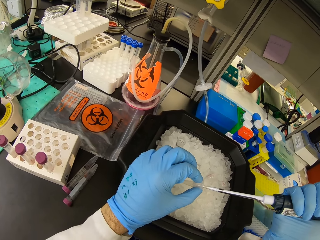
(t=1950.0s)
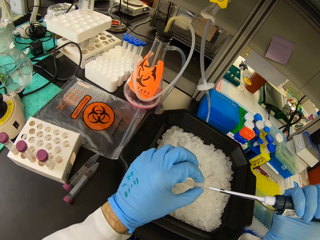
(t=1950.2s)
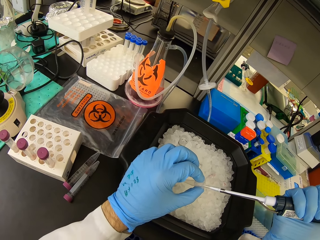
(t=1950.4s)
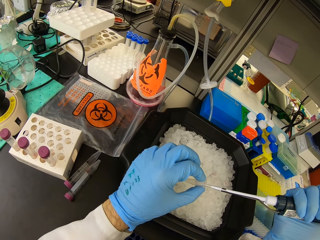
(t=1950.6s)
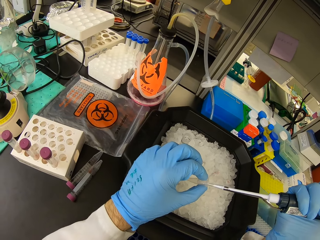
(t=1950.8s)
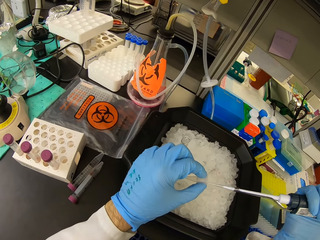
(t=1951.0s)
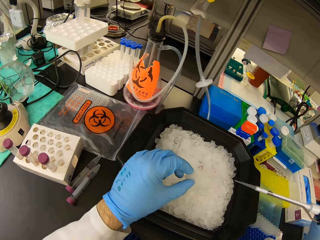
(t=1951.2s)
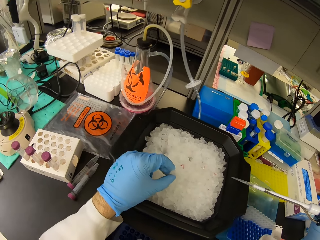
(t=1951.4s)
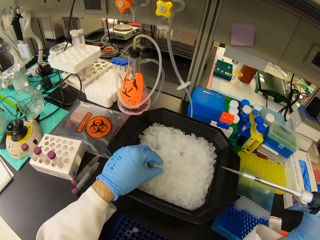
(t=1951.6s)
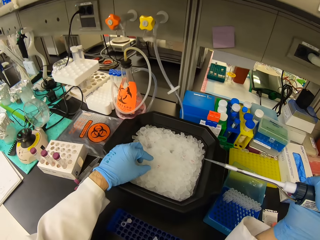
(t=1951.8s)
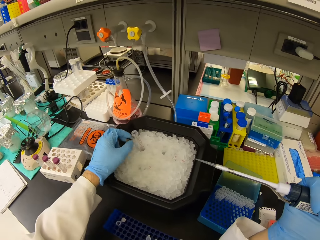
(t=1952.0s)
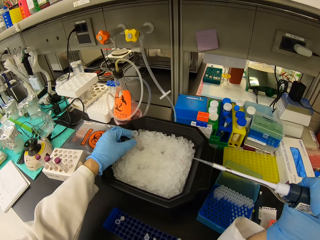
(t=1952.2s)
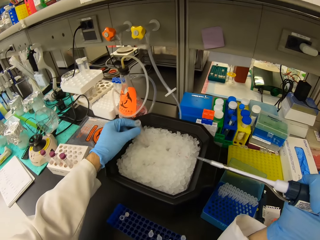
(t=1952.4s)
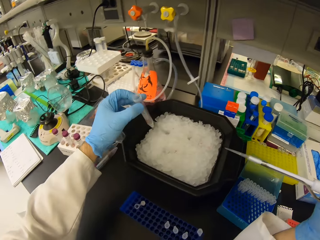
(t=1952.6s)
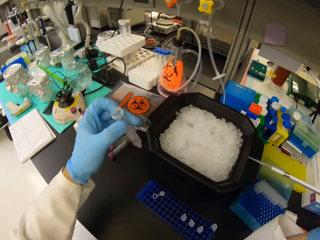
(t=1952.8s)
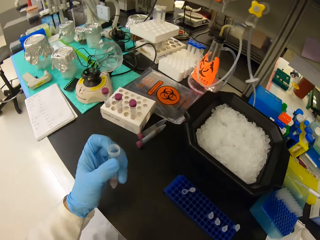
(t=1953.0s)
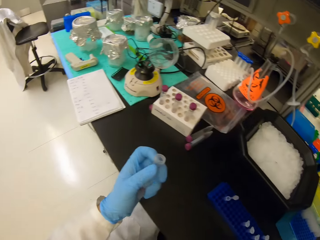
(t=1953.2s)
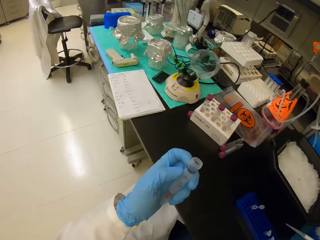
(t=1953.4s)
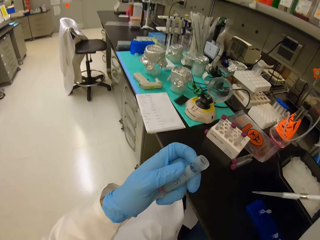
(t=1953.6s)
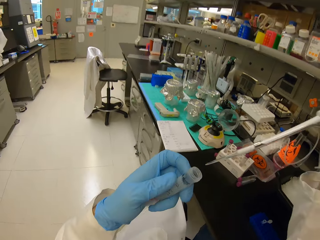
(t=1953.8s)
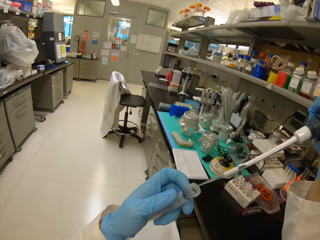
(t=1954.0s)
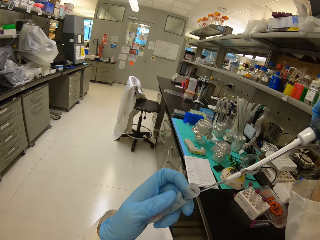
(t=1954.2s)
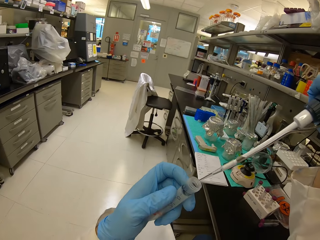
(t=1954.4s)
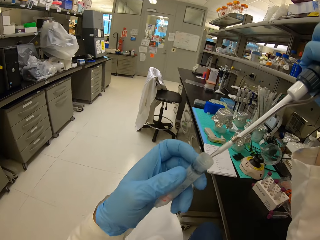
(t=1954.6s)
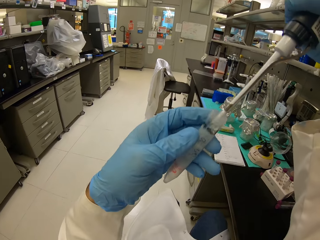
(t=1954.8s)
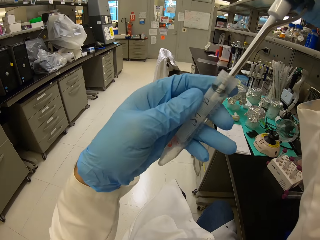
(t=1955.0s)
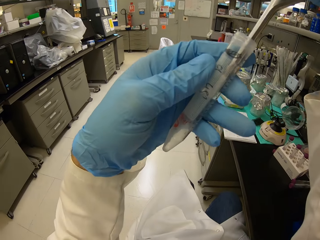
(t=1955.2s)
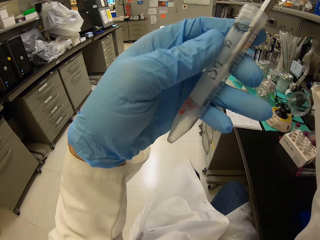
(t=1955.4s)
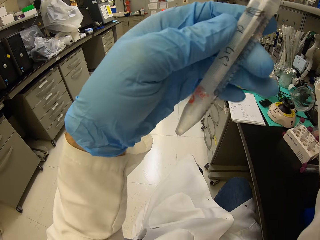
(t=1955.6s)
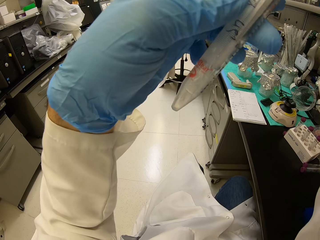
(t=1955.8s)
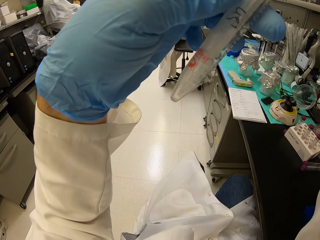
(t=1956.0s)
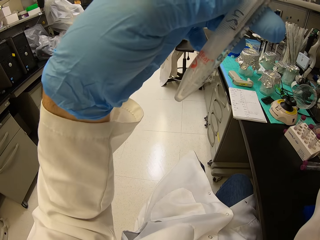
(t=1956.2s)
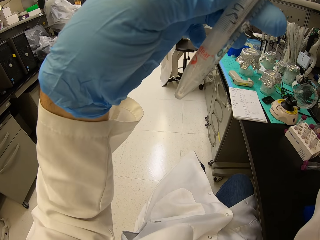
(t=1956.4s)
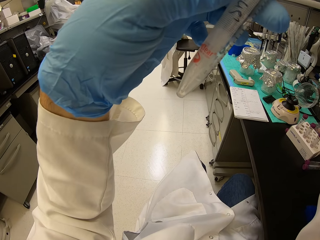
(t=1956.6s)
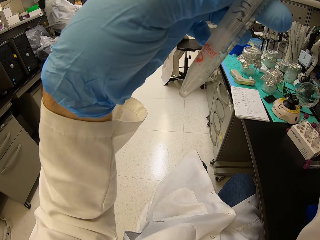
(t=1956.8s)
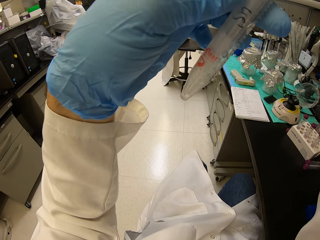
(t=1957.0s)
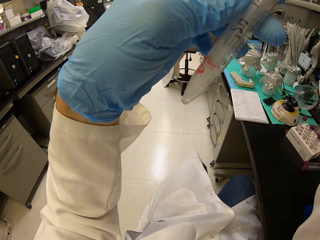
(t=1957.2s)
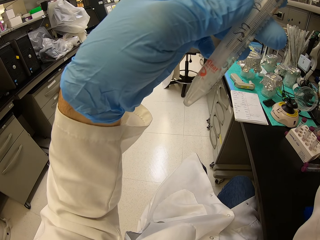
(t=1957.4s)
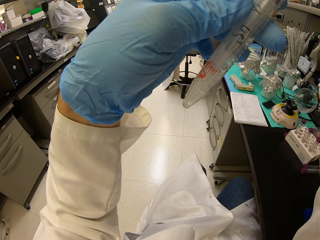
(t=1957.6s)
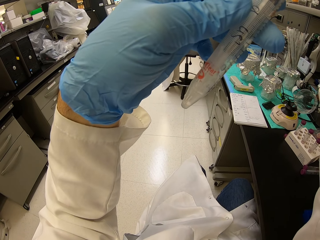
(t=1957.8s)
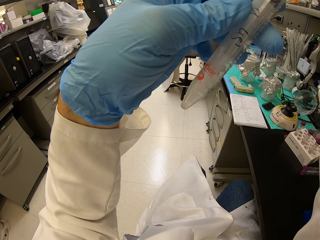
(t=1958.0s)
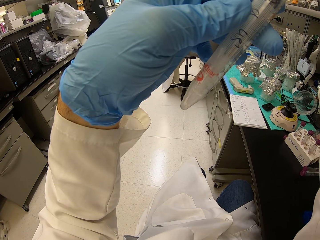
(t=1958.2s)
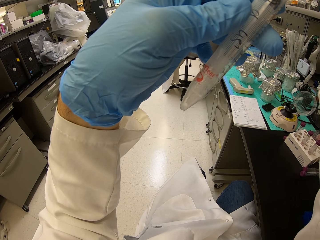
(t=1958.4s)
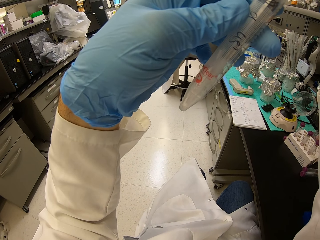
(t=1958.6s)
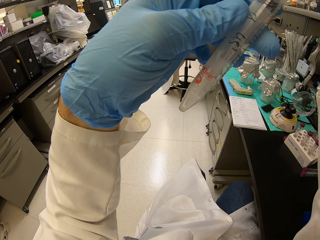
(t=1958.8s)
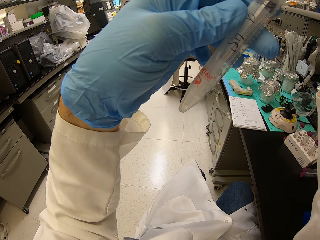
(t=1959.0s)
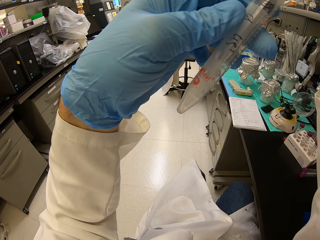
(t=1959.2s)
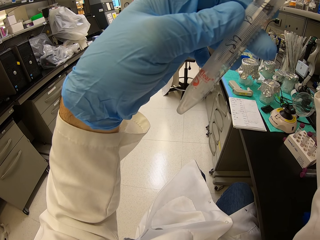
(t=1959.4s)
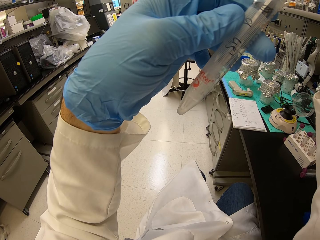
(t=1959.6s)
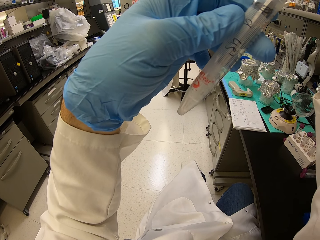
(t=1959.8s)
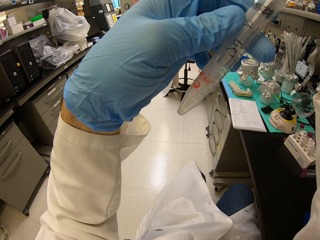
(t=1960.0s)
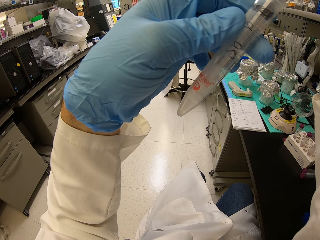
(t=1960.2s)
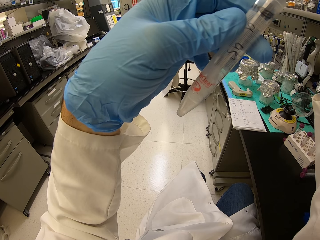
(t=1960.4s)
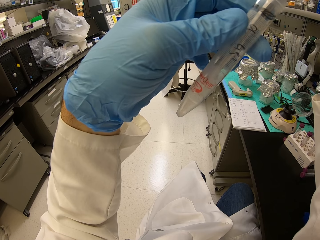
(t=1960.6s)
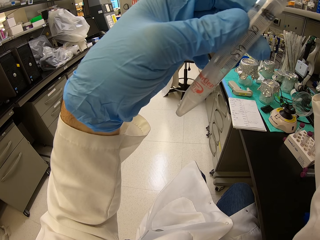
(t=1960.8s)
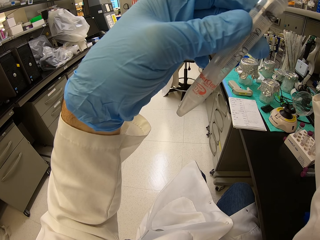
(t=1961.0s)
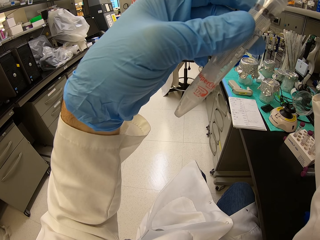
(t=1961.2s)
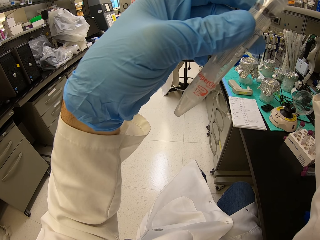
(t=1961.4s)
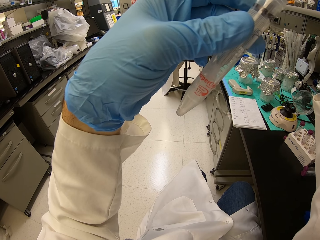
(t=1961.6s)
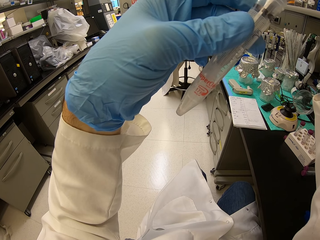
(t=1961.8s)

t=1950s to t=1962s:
The camera wearer puts a test tube in the ice cube tray. They pick the big test tube from the ice cube tray. They siphon liquid from the test tube.

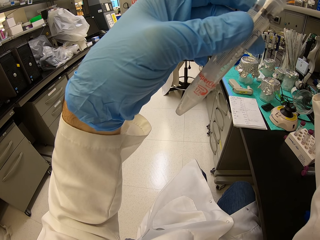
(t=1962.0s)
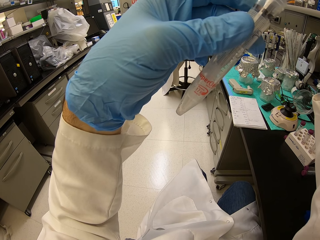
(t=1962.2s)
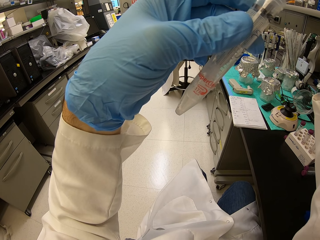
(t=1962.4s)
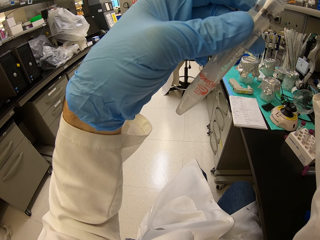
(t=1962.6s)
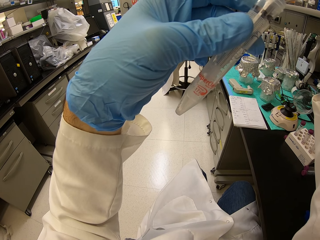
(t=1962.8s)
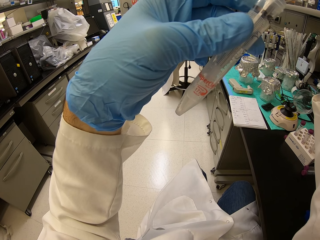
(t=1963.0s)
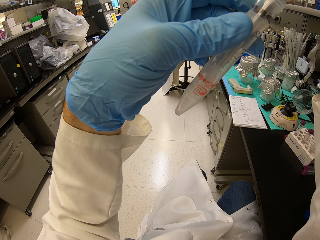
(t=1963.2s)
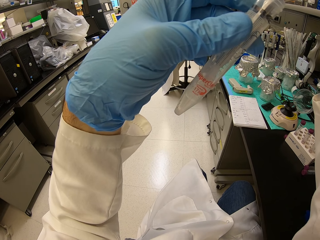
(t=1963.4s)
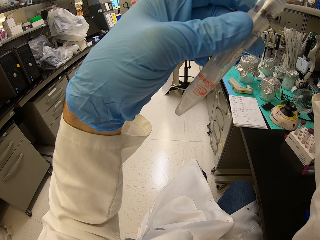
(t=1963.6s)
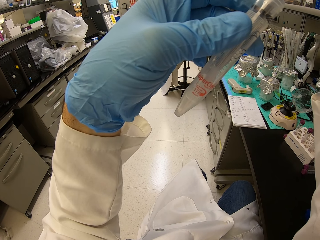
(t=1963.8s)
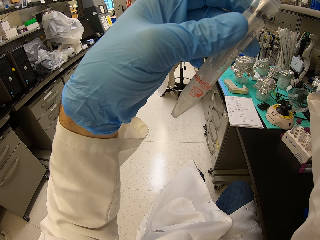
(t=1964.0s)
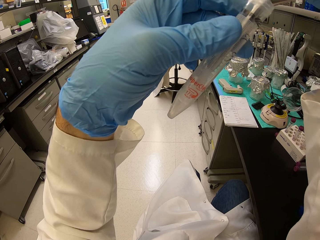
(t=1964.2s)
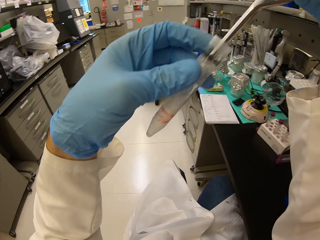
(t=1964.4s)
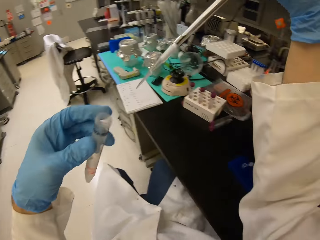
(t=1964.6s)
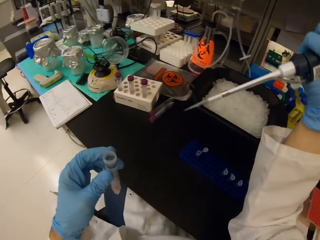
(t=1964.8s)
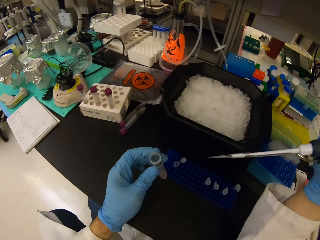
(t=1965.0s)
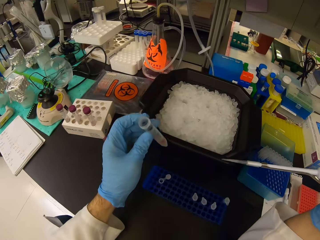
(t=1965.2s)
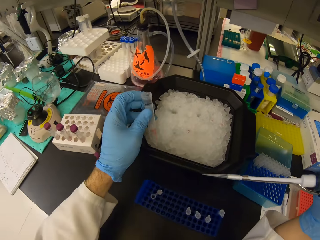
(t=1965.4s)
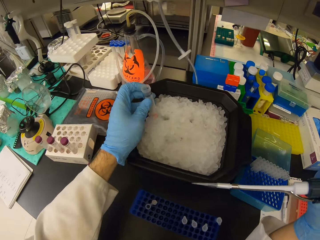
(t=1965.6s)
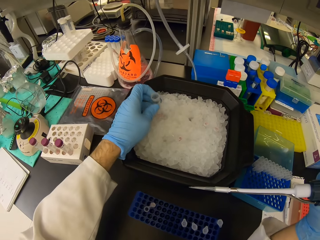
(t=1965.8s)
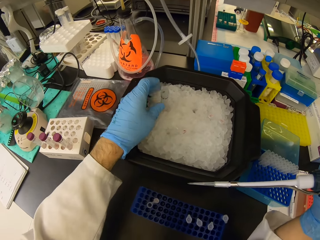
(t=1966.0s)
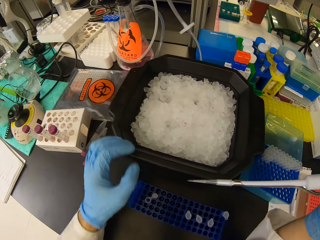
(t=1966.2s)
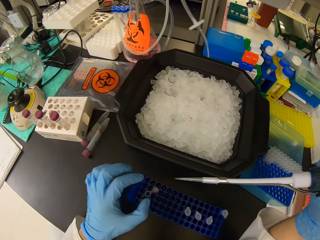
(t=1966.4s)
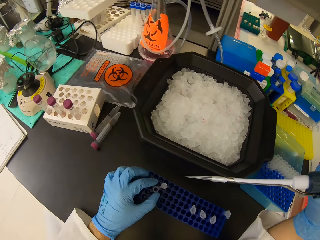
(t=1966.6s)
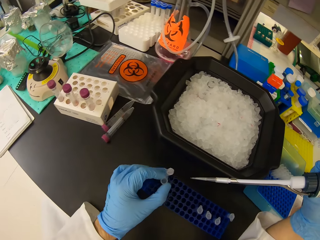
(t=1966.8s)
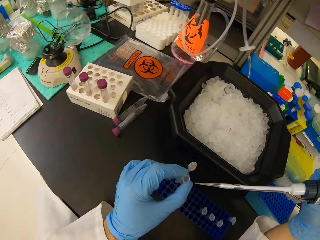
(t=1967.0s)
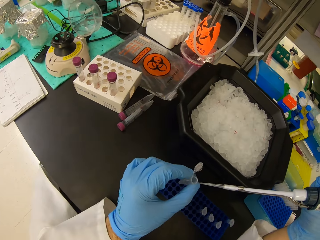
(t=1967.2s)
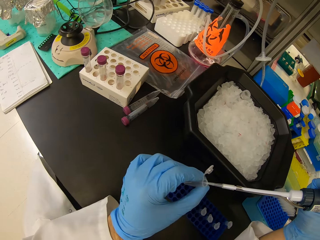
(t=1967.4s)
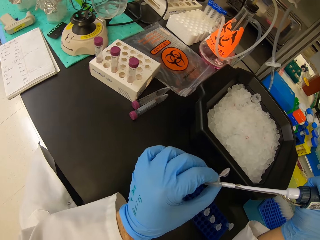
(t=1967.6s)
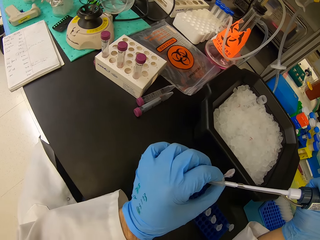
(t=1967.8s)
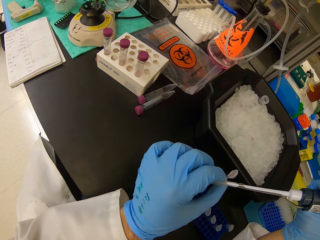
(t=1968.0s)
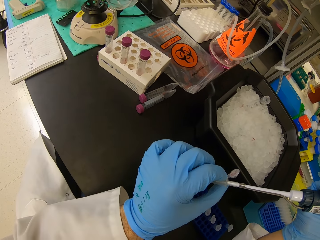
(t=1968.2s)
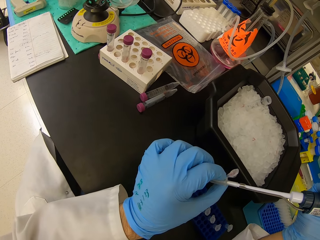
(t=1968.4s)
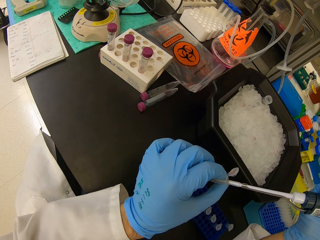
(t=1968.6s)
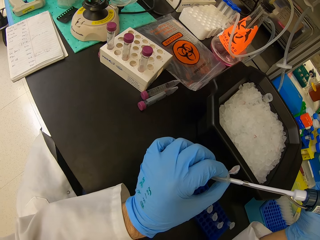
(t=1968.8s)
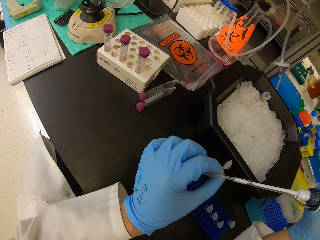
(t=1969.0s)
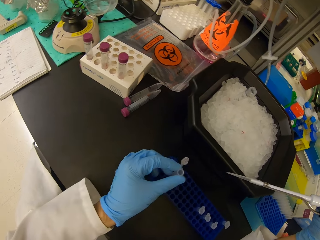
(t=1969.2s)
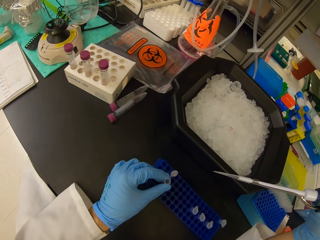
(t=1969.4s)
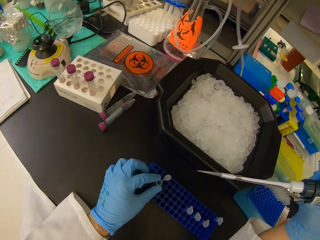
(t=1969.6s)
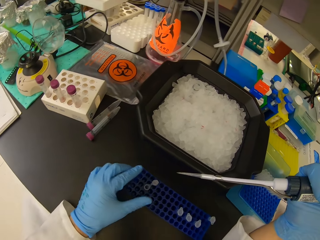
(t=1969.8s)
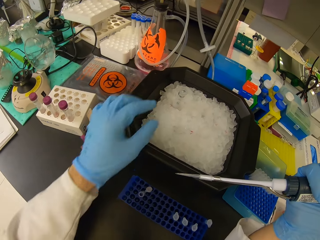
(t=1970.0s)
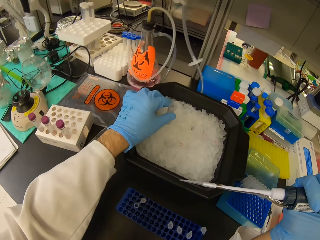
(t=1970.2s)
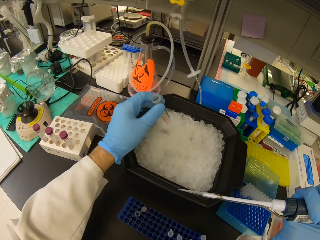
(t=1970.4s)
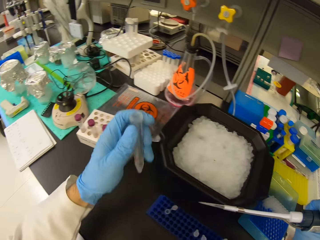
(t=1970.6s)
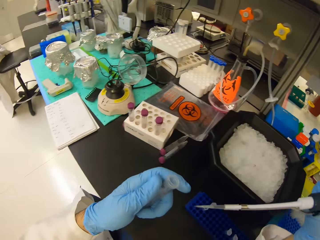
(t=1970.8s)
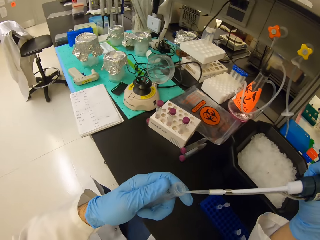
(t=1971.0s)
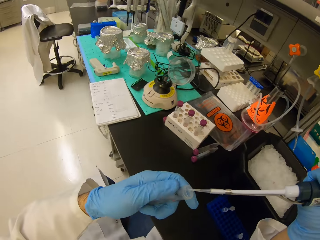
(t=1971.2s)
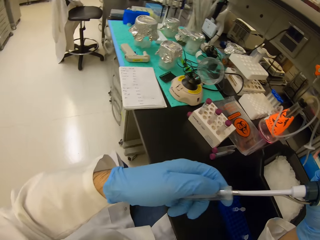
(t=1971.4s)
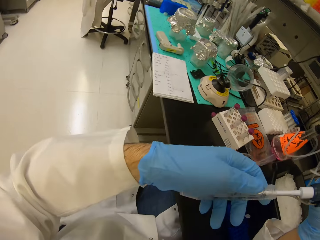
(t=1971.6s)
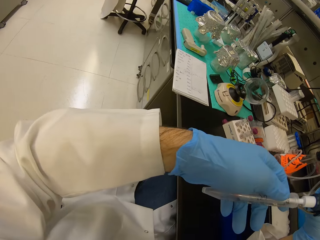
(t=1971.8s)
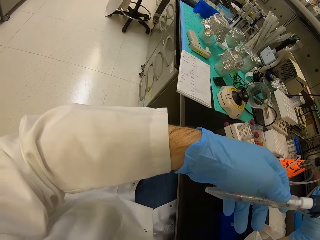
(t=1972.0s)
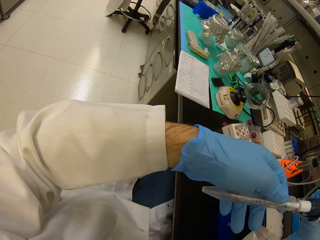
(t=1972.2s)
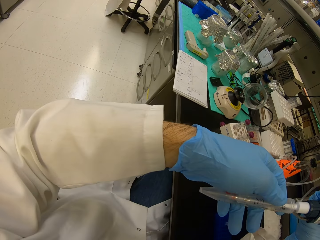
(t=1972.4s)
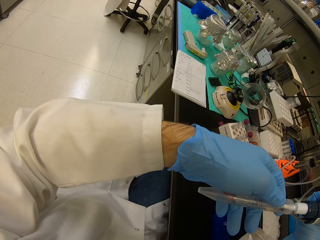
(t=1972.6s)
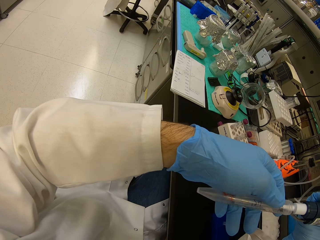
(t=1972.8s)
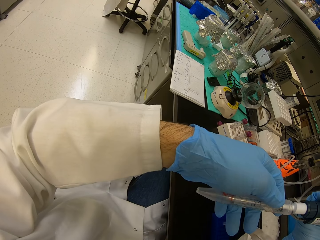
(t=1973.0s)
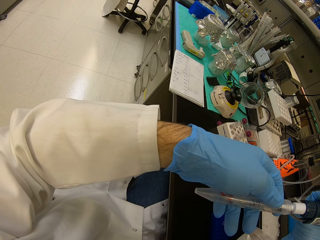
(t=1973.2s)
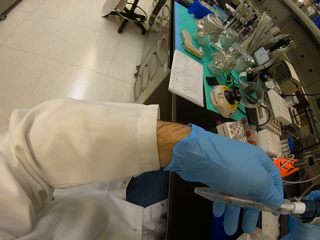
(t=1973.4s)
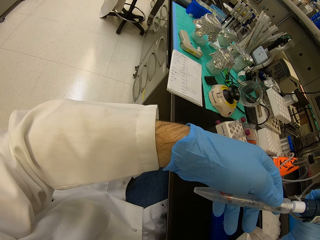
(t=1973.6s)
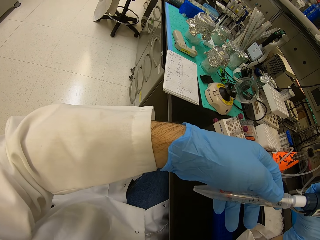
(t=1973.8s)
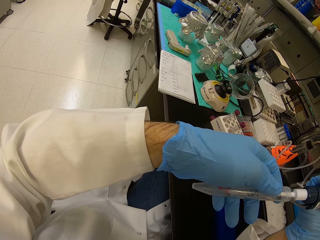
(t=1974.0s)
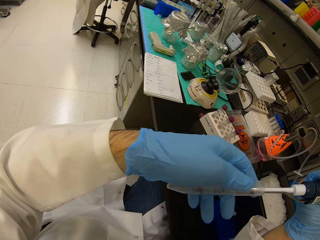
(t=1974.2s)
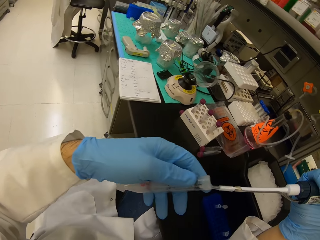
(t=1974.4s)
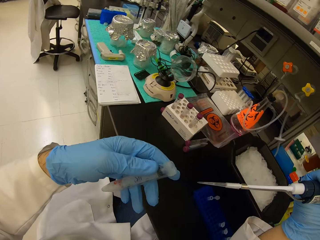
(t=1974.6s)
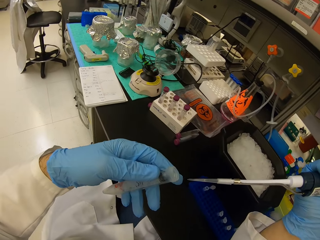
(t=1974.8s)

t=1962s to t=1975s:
The camera wearer puts the big test tube in the ice cube tray. They pick a test tube from the rack. They inject a liquid in the test tube. They place the test tube in the rack. They pick the big test tube from the ice cube tray. They siphon liquid from the test tube.
